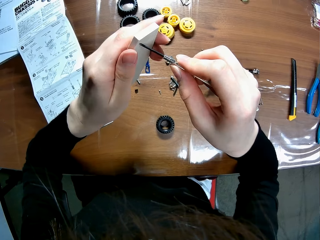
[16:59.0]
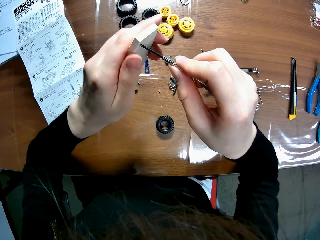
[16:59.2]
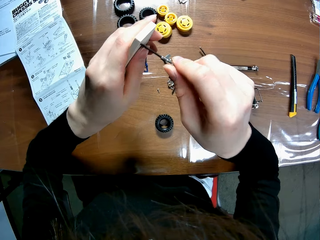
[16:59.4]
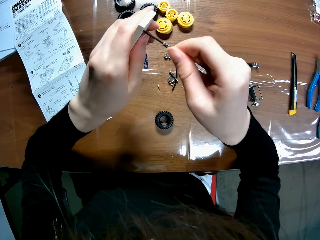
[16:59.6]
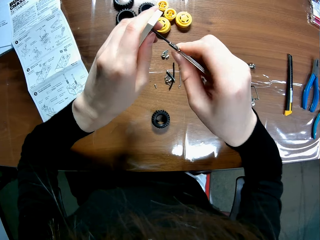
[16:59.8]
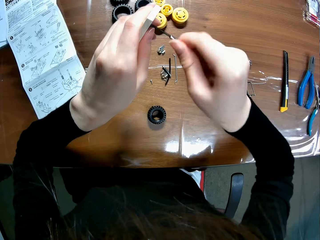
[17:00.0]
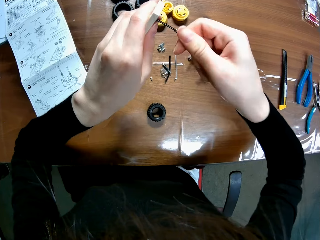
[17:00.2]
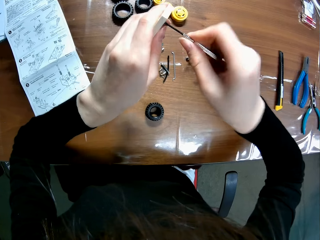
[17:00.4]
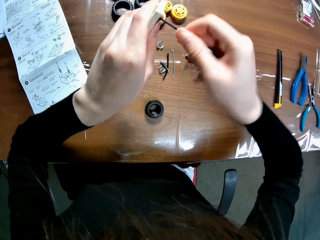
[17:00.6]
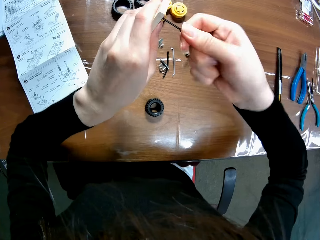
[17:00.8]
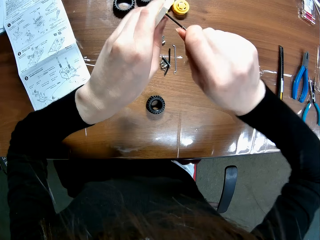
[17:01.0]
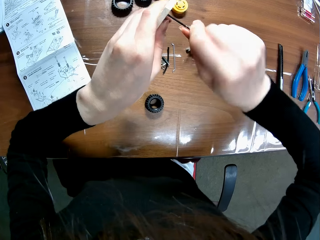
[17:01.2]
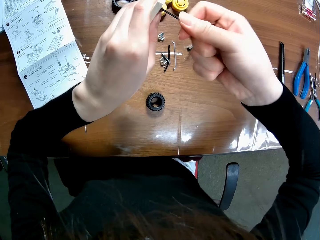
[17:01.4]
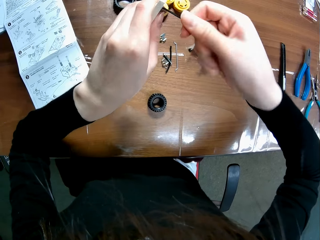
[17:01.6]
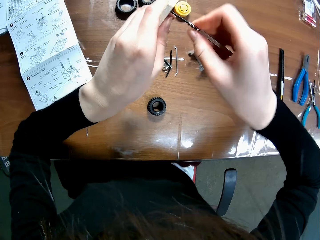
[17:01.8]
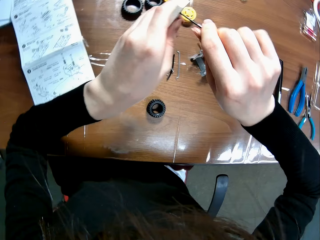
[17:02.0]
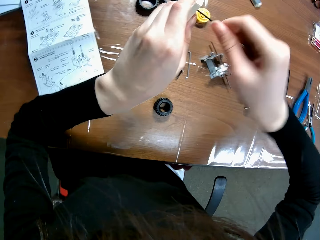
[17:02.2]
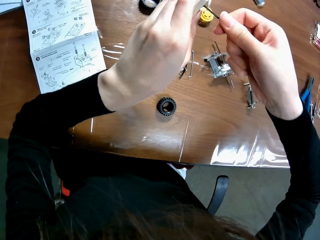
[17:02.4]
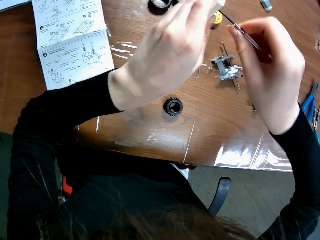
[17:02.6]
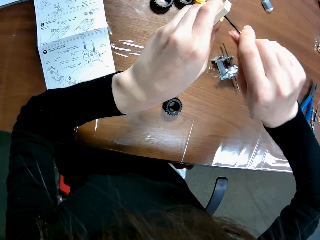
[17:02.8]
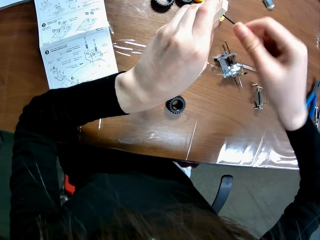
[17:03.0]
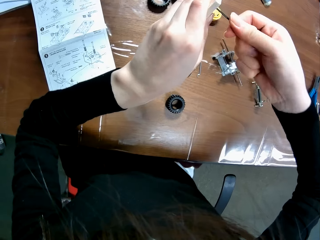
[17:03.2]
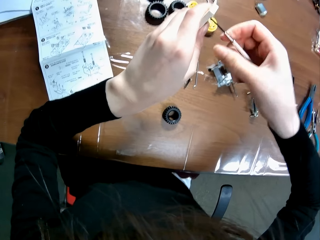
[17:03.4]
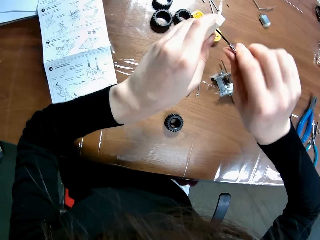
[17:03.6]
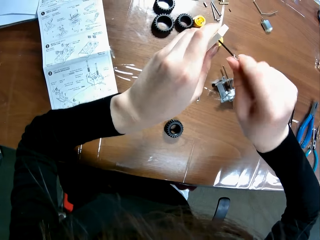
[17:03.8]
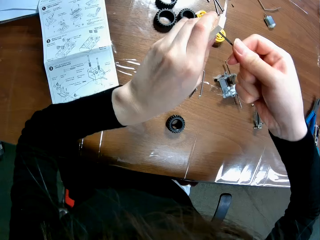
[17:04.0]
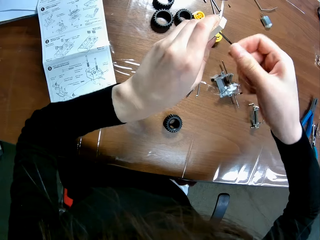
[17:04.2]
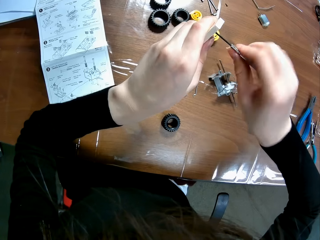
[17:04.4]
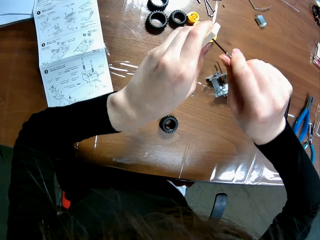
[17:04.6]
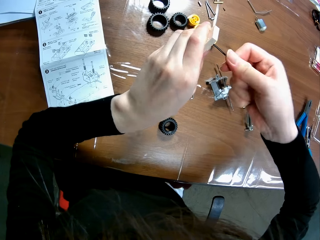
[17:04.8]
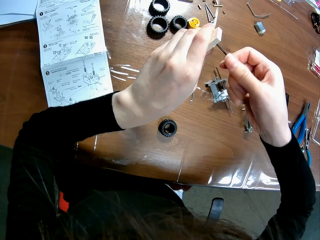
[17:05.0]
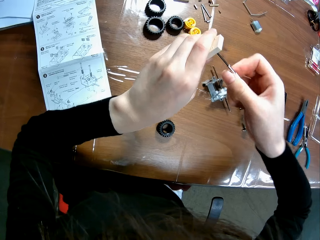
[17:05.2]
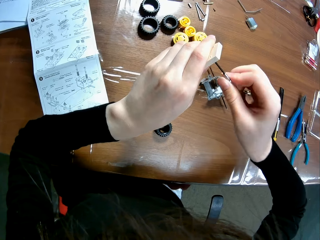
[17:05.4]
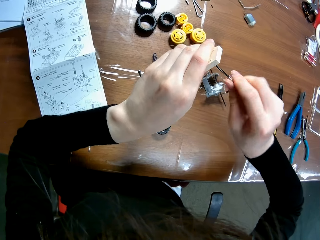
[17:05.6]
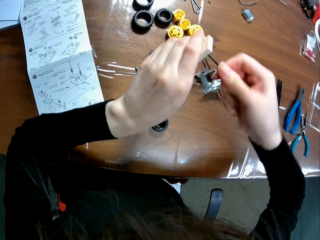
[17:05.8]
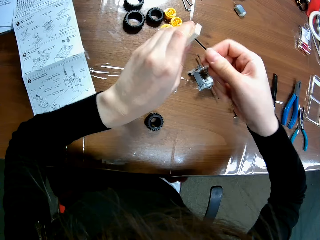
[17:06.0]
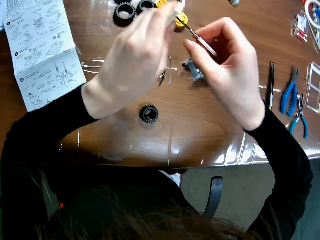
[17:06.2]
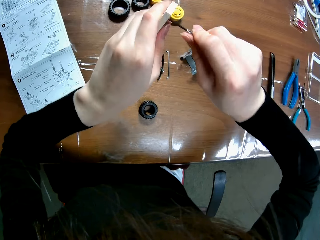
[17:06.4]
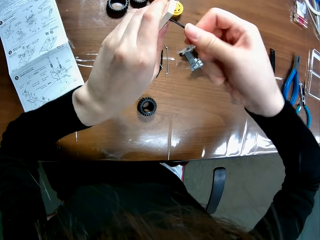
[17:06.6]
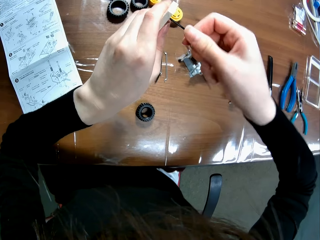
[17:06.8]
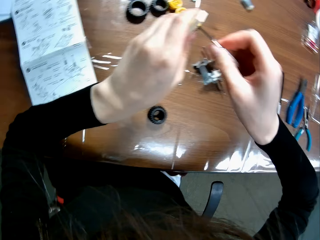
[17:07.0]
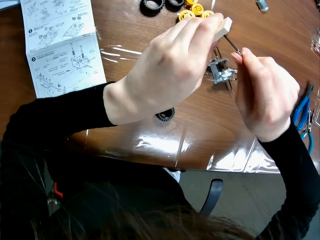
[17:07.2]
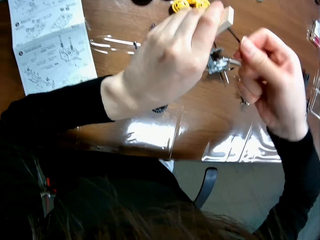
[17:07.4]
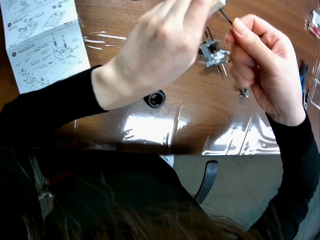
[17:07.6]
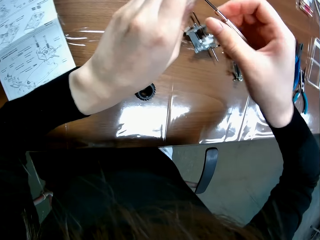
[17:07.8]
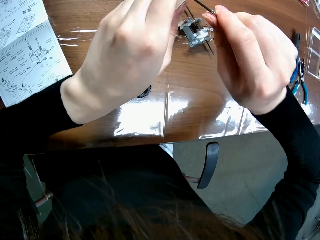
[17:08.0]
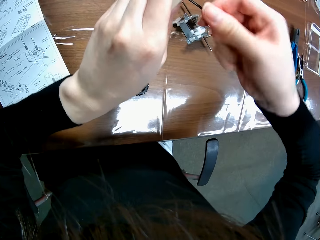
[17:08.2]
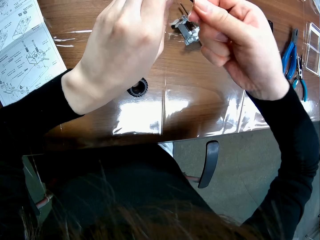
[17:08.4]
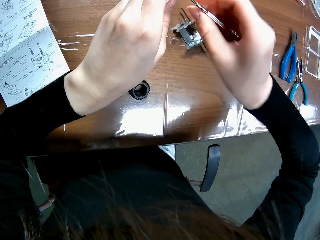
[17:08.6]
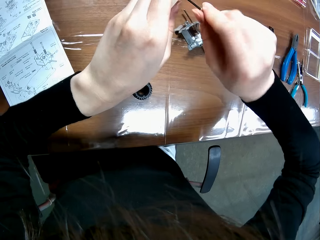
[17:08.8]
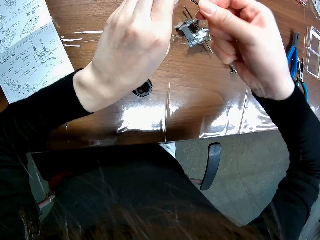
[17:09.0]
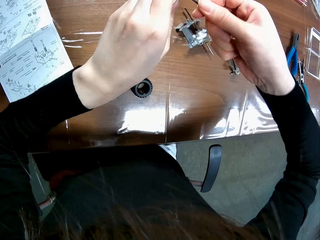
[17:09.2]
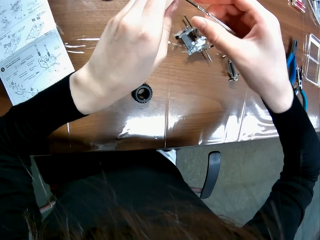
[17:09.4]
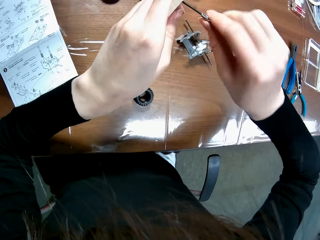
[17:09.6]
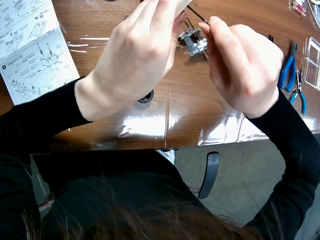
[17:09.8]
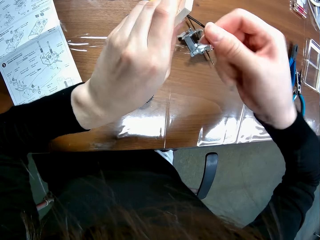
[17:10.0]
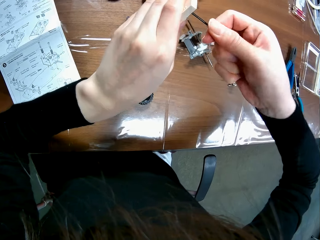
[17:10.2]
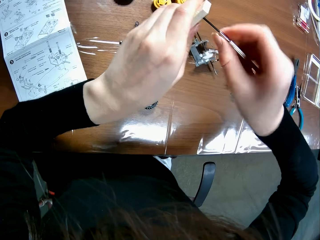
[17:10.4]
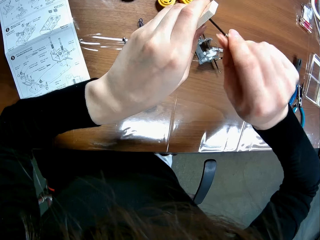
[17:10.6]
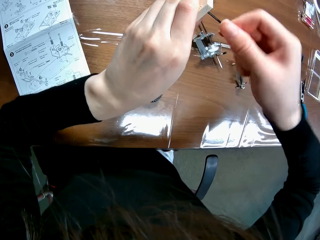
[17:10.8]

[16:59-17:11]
The camera wearer inserts the screwdriver into the screw hole of the wooden mechanical model sheet with the screwdriver. They make holes on an undercarriage.

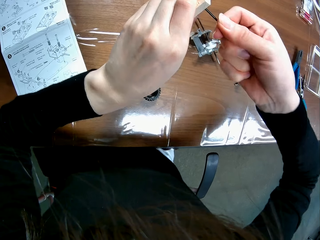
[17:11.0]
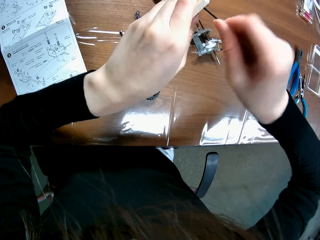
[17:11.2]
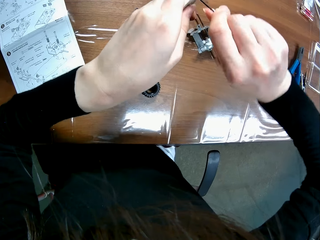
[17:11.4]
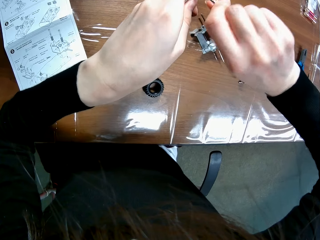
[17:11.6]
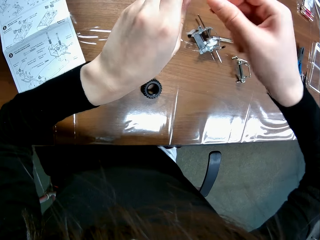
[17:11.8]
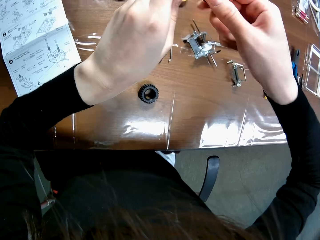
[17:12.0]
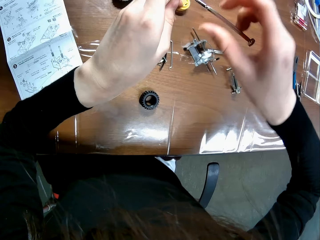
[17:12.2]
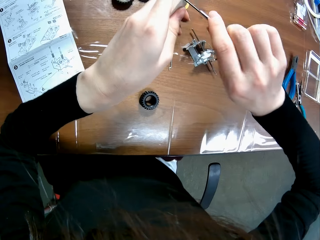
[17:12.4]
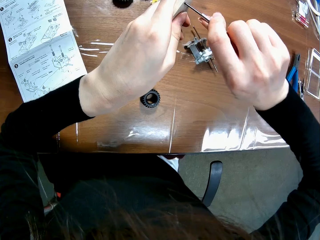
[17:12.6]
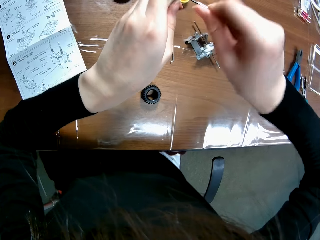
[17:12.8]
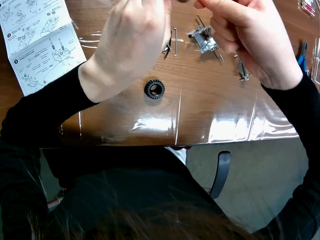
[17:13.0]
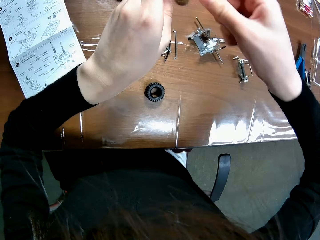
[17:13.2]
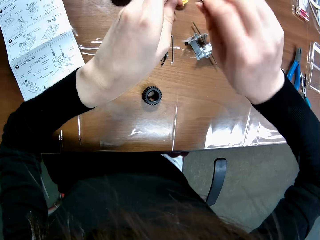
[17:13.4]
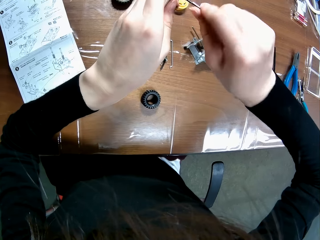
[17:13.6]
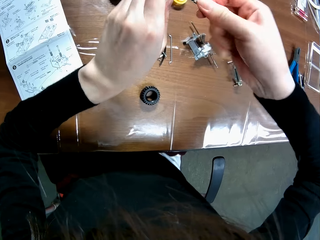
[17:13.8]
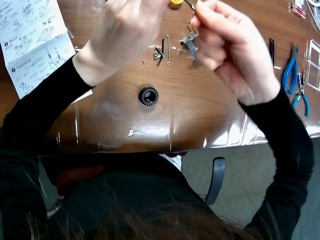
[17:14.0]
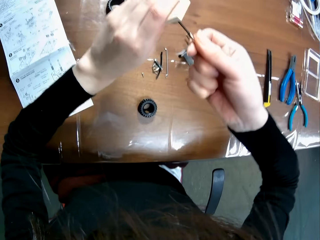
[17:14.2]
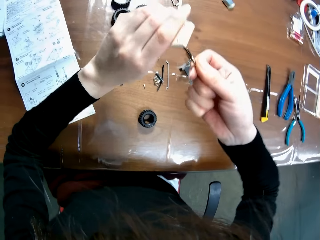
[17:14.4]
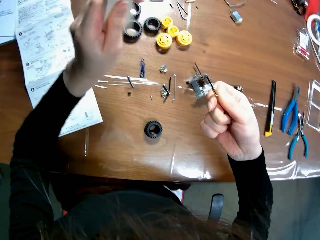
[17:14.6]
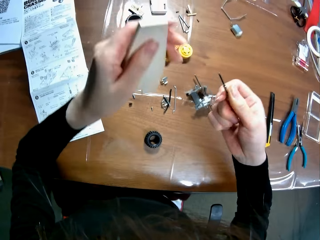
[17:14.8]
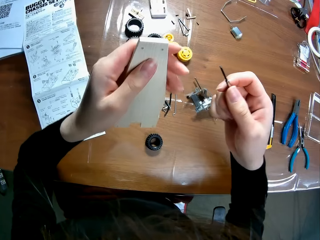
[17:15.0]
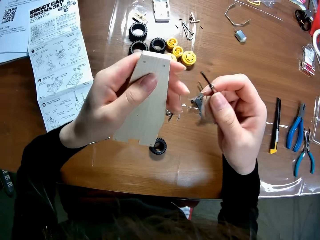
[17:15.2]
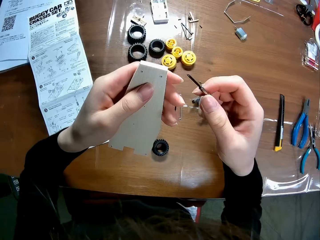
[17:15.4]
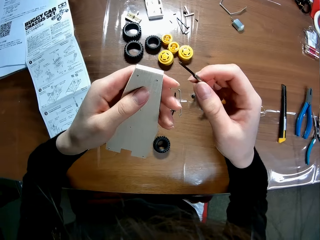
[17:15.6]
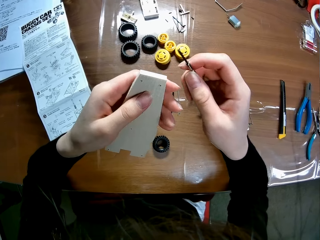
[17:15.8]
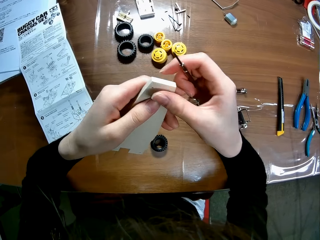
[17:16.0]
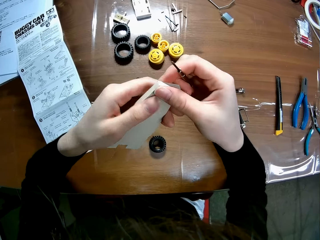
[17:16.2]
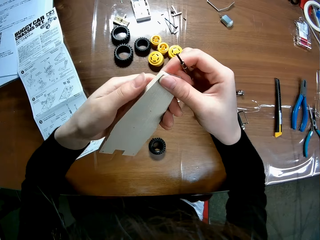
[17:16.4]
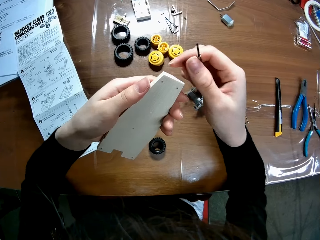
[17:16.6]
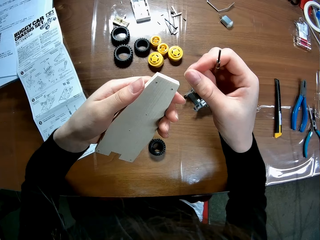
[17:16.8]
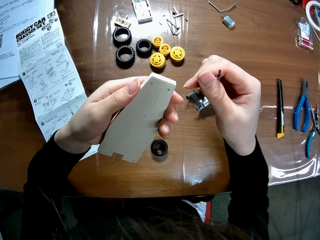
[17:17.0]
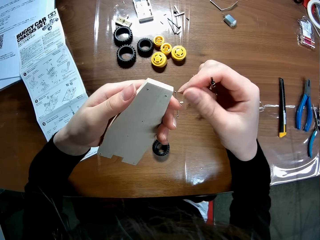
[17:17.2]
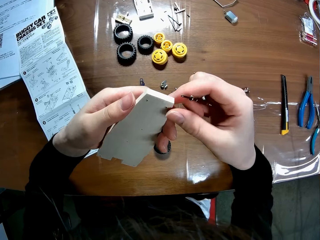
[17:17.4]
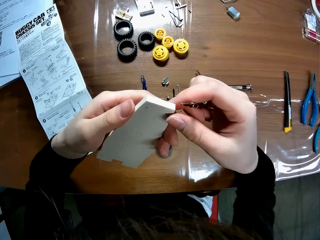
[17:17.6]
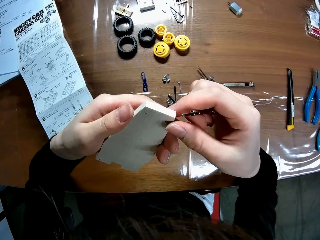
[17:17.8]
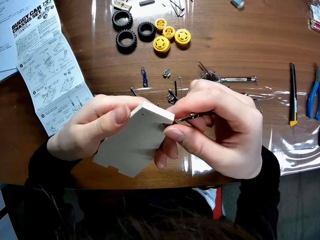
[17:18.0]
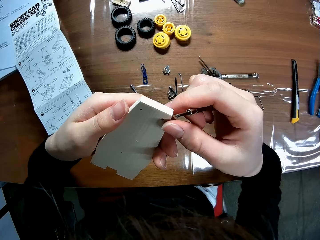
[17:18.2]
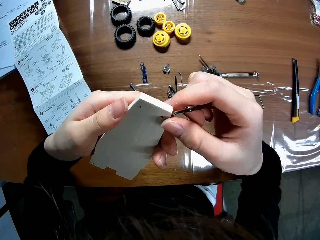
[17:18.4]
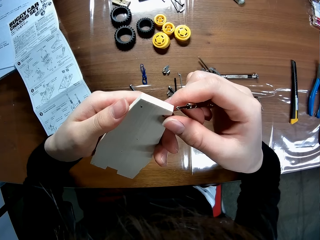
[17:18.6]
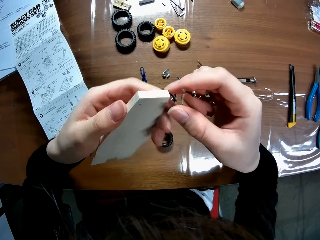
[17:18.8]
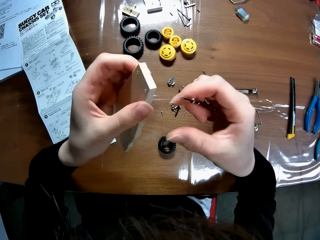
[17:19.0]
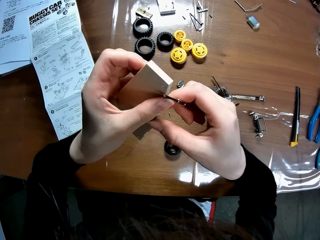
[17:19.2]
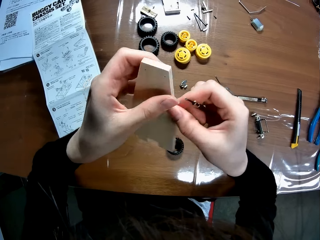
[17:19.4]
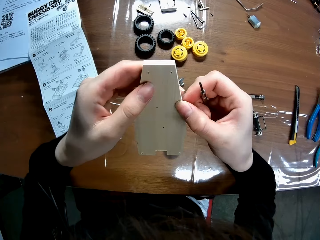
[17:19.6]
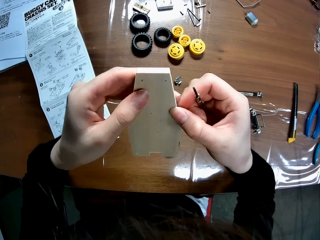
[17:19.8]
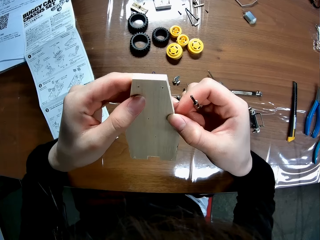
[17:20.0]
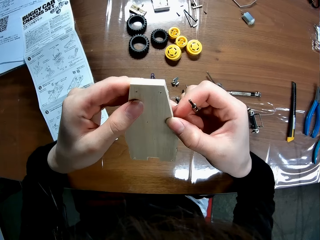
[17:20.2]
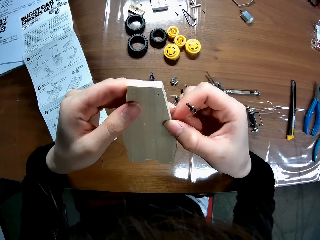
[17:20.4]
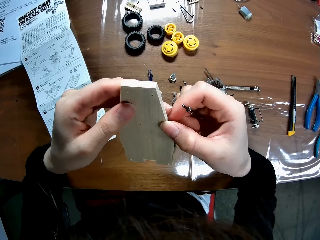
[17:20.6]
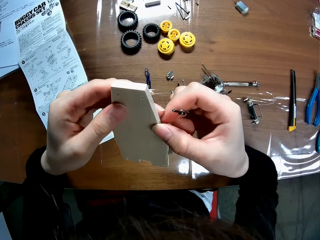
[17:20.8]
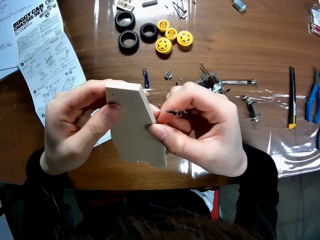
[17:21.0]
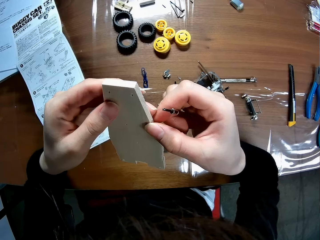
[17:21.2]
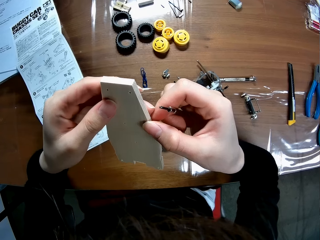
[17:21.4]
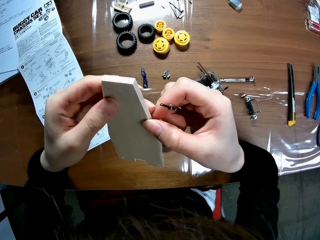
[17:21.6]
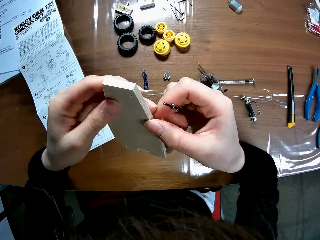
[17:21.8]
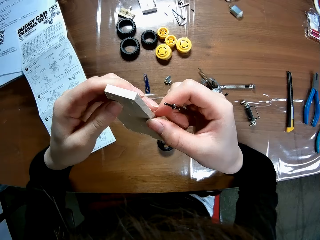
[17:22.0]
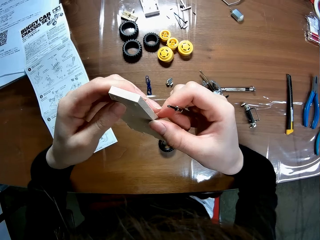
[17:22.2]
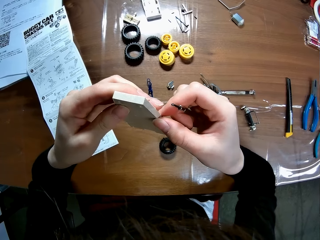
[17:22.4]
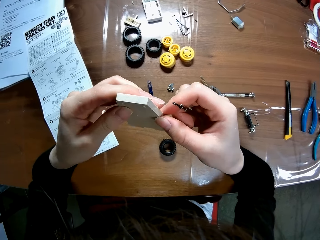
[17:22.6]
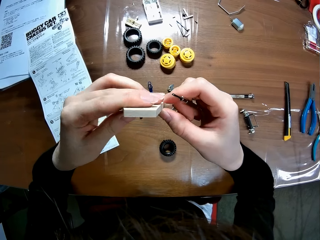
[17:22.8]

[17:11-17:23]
The camera wearer holds an undercarriage. They remove the screwdriver from the screw hole of the wooden mechanical model sheet. They touch the surface of the wooden mechanical model sheet with his right thumb. They turn the wooden mechanical model sheet with her hands.
